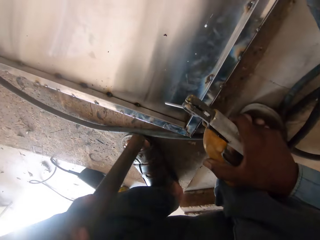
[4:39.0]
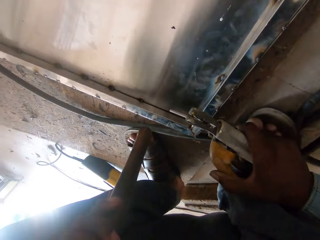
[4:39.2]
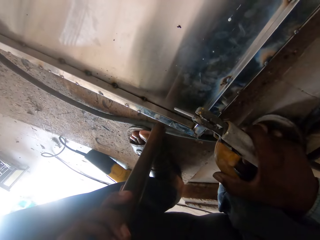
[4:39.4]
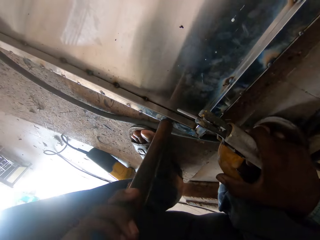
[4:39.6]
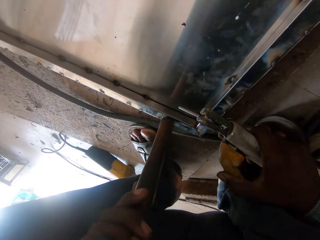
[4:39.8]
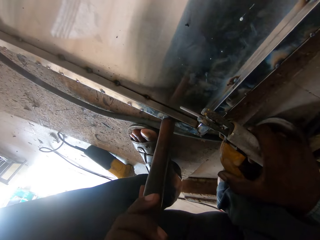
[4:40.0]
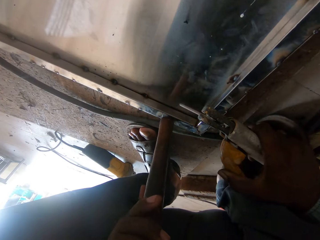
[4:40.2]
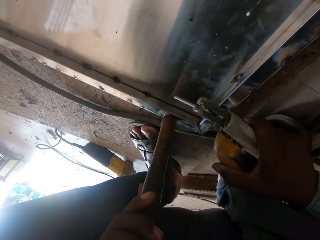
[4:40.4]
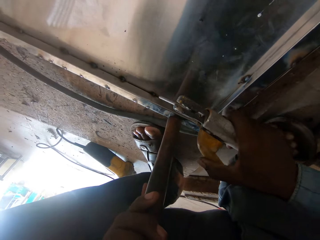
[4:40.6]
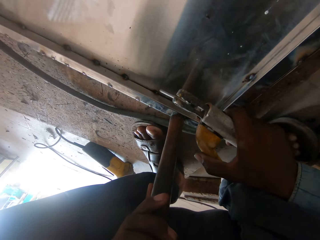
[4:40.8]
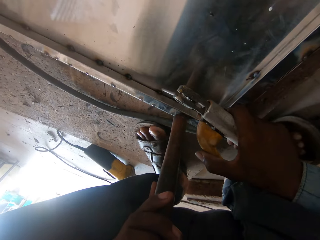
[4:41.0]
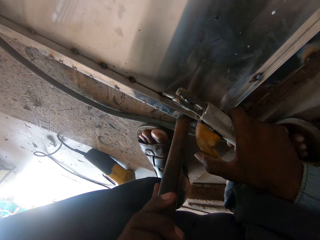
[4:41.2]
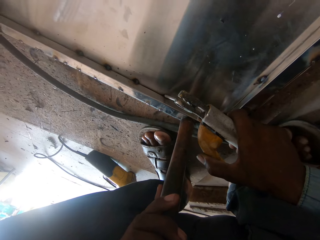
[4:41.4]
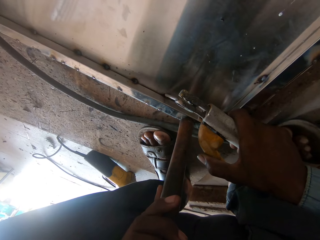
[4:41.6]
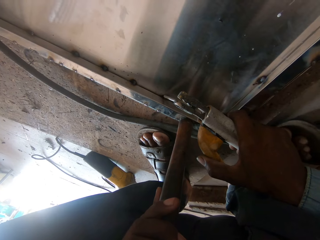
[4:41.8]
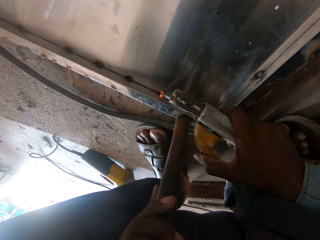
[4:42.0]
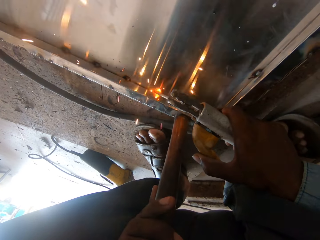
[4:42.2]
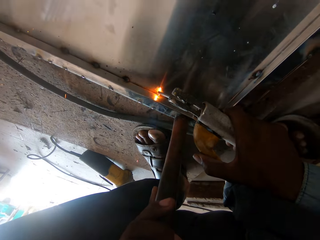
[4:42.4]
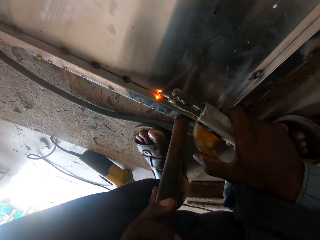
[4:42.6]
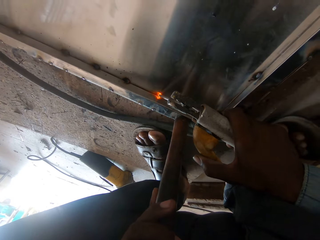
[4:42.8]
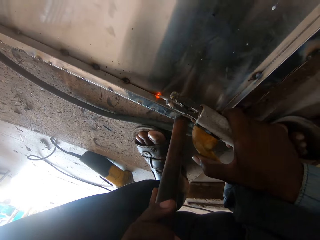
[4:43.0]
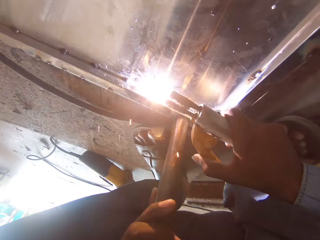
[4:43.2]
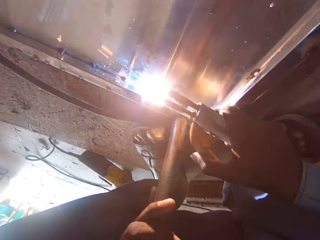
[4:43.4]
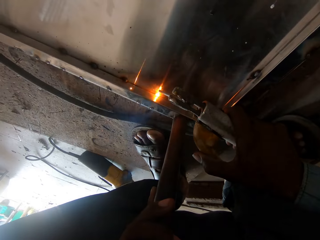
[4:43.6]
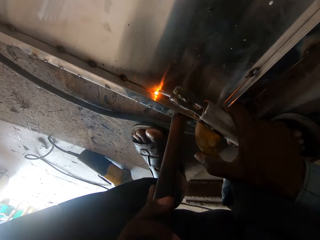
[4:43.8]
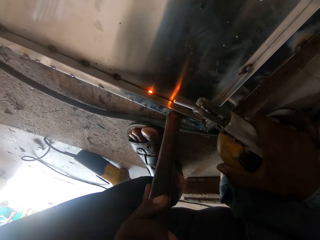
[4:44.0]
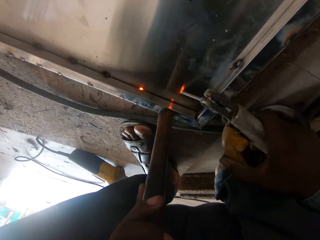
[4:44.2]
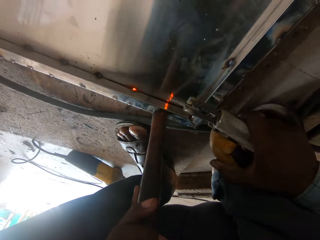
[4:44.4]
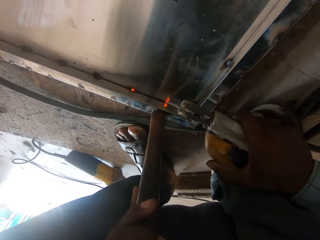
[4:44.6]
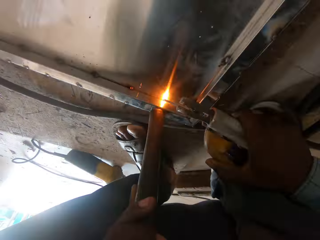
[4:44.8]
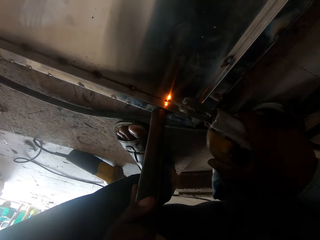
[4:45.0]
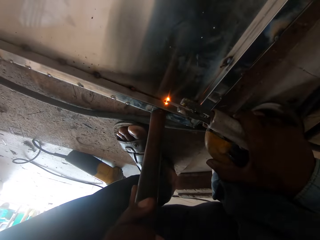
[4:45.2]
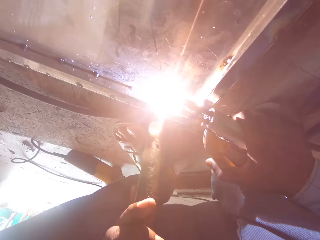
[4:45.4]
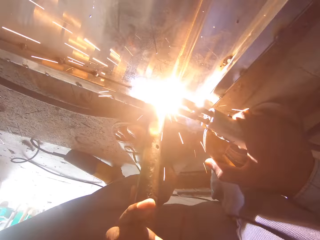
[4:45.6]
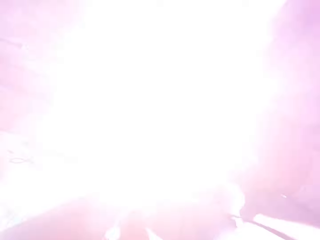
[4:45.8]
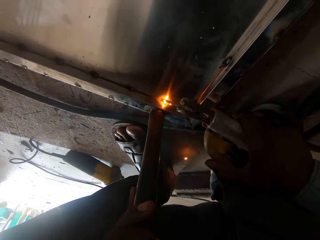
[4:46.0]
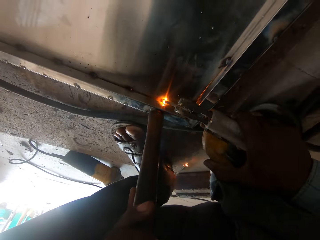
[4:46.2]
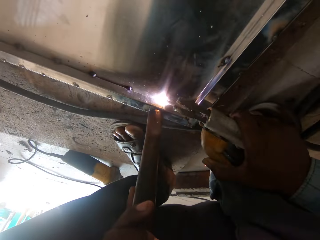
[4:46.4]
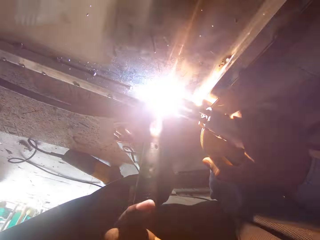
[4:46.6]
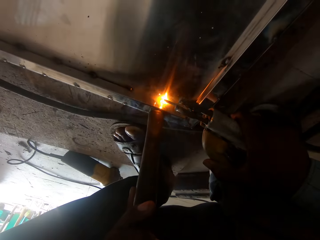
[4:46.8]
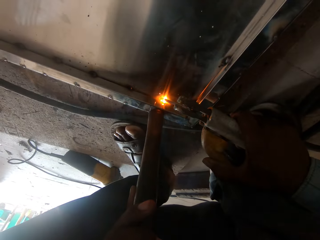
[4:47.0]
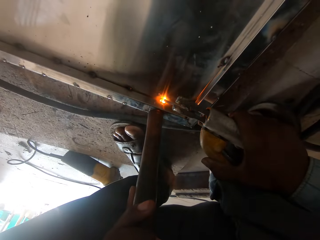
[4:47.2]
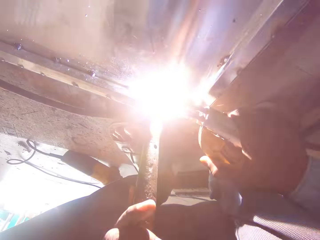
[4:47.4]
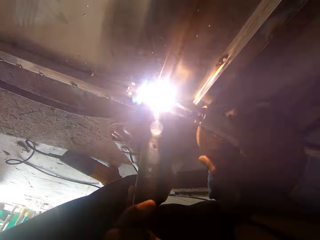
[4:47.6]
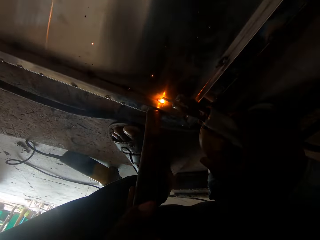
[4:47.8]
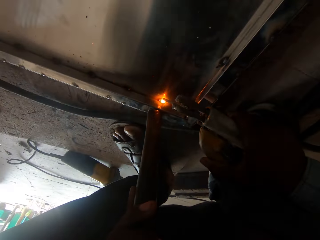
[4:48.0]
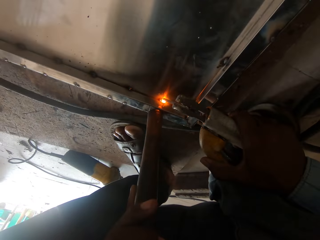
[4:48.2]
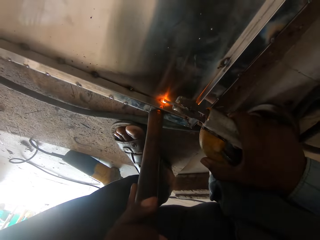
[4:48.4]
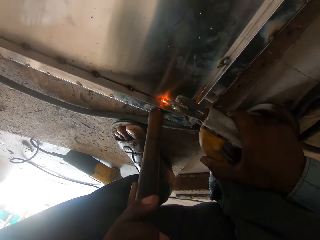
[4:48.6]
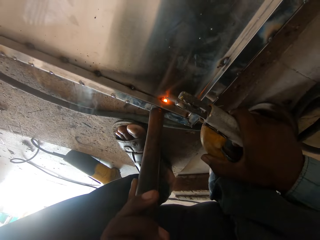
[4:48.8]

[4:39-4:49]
The camera wearer holds the metal with the hammer. They weld a metal sheet.

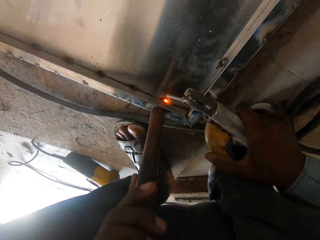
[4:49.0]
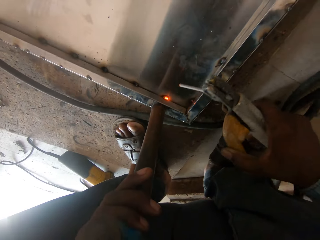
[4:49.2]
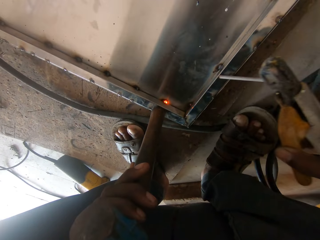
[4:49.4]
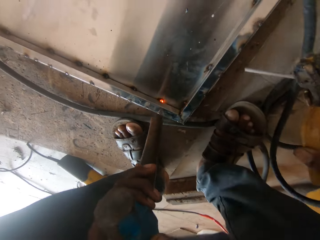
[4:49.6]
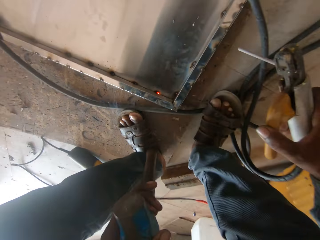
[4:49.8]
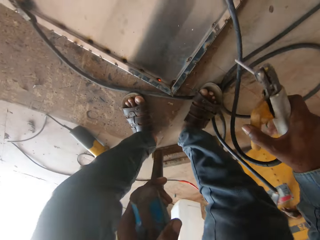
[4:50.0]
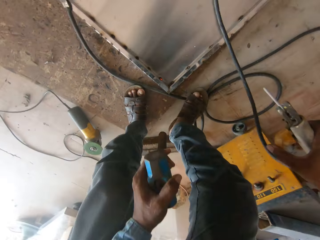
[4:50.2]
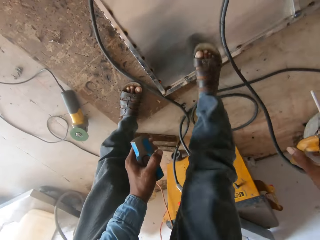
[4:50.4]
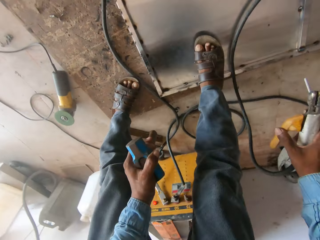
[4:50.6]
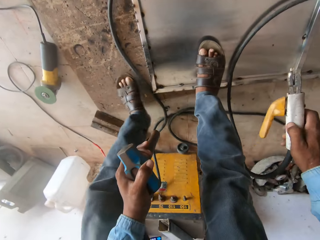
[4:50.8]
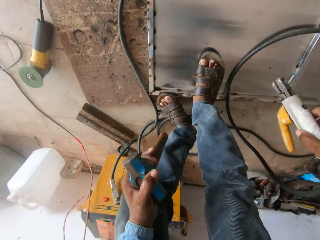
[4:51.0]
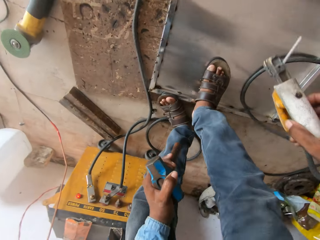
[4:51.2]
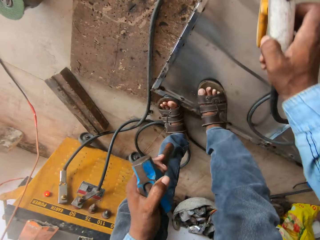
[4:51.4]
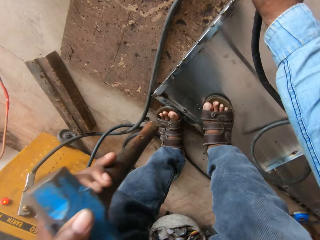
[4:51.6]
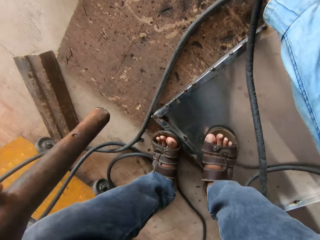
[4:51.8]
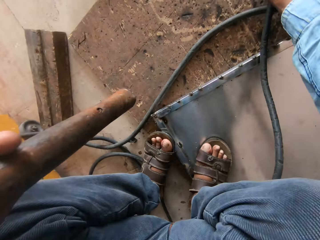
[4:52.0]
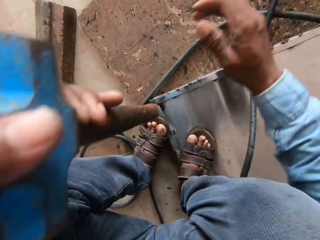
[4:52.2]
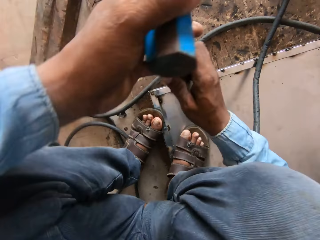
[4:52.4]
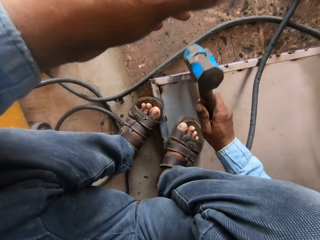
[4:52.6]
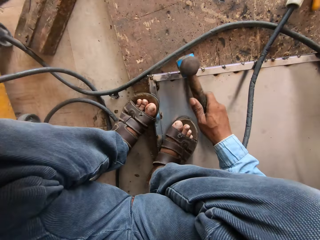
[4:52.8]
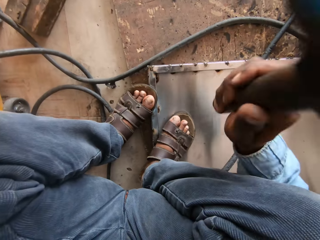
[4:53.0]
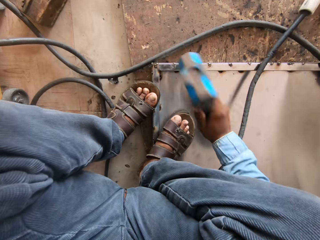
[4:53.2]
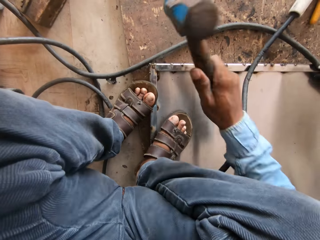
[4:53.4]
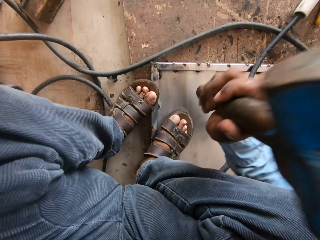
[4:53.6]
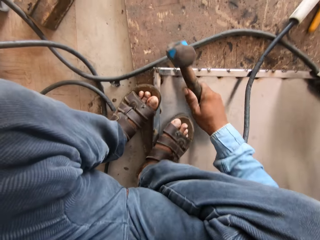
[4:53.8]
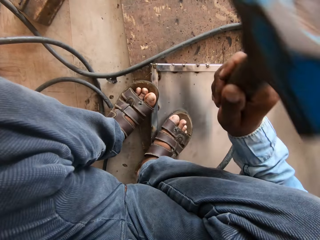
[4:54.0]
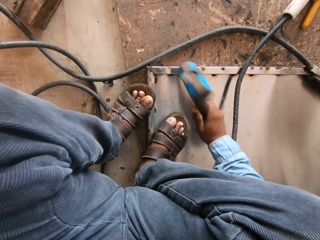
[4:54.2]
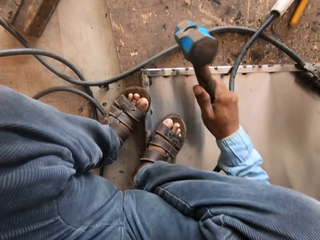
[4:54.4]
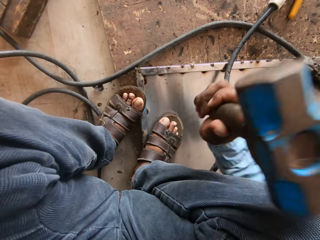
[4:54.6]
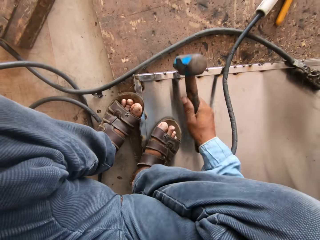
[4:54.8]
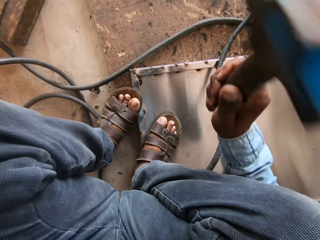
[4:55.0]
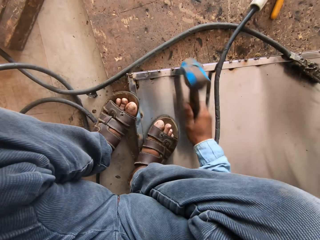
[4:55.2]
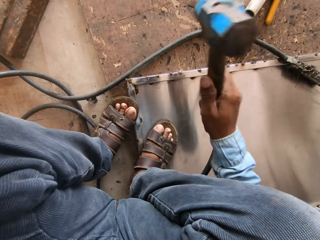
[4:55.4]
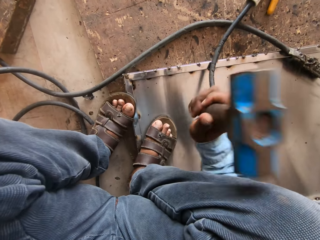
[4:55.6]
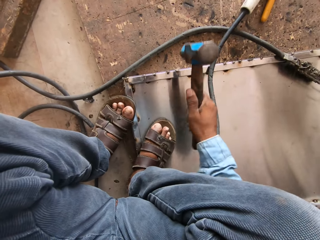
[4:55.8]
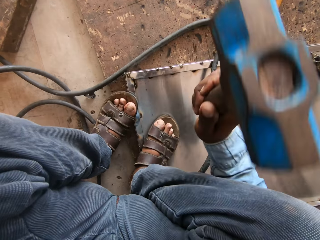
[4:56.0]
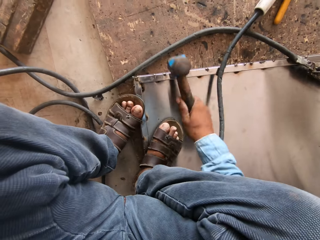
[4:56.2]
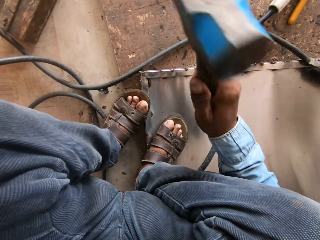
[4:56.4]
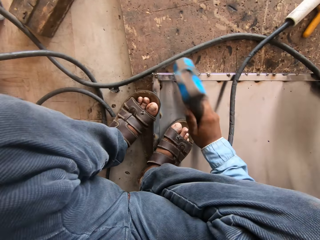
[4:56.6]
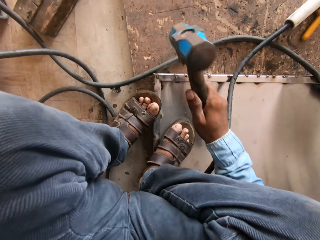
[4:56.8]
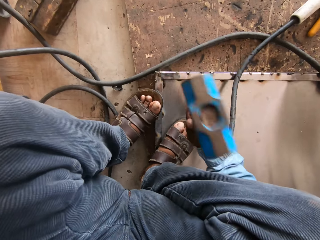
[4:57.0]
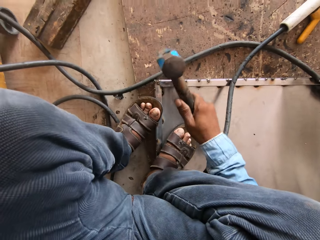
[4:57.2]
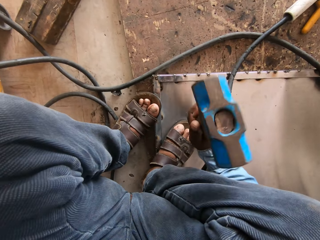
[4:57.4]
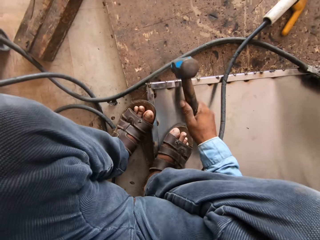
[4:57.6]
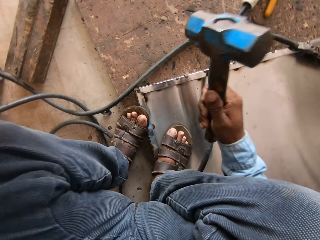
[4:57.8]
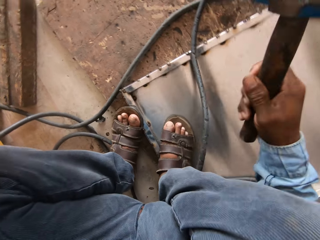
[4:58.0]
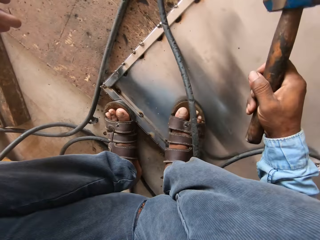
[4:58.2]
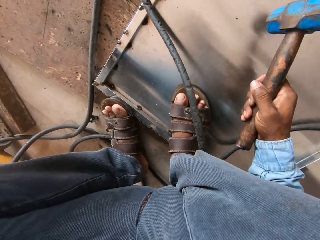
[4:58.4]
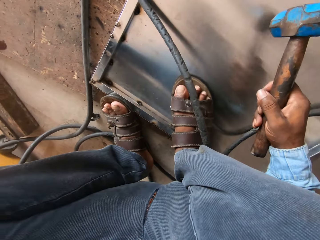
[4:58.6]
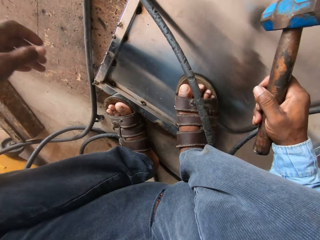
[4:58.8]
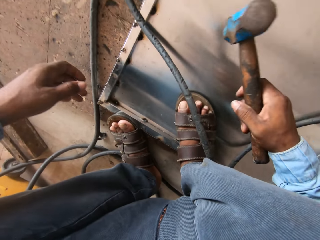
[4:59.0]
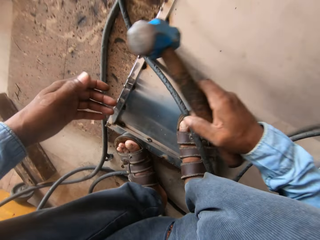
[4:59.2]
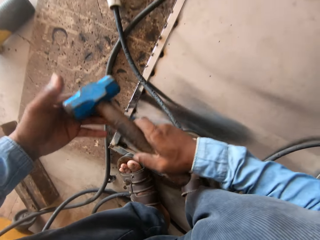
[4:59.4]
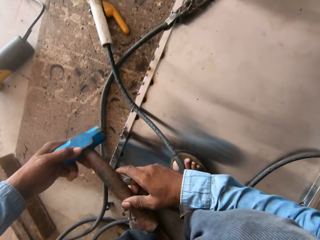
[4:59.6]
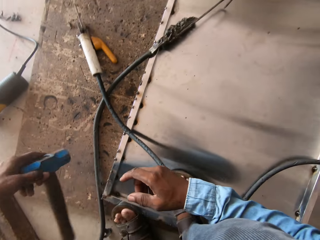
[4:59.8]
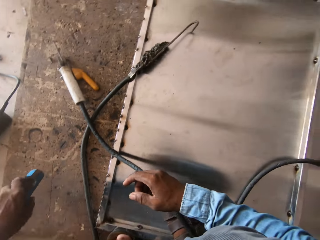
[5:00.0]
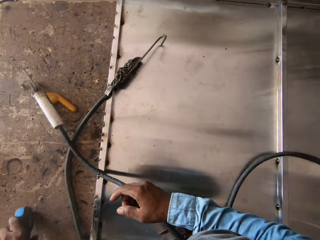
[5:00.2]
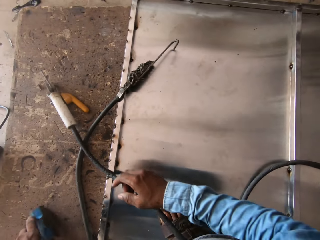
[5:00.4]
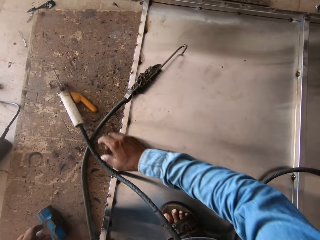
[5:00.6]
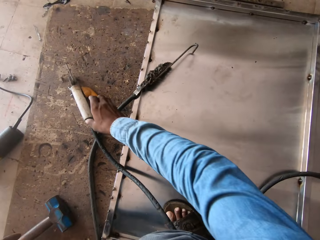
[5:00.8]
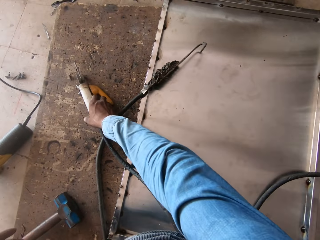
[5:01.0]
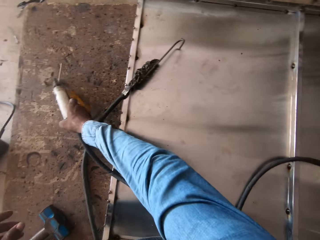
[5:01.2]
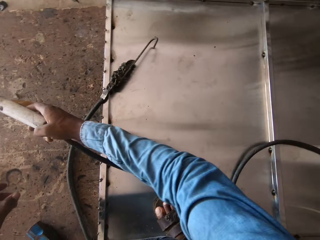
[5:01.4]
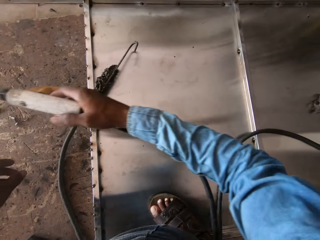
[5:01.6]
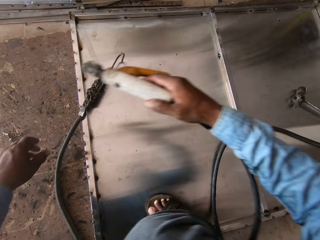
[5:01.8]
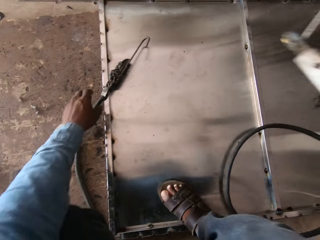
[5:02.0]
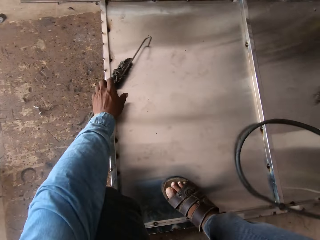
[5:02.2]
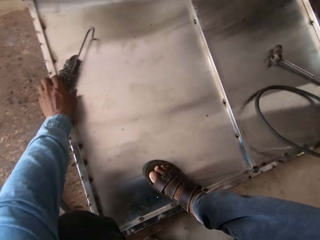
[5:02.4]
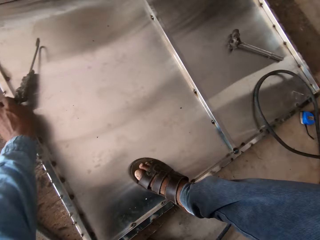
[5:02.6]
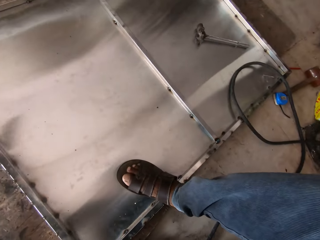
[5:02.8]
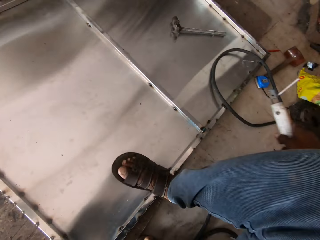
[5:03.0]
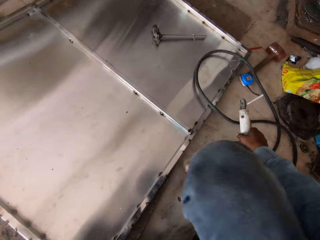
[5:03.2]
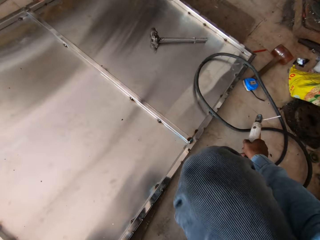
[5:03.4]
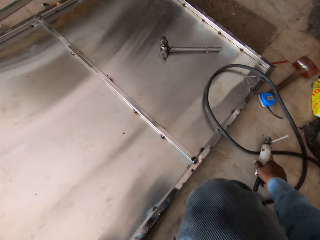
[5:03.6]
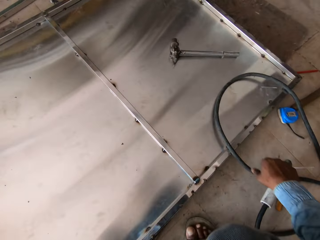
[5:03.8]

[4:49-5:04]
The camera wearer steps on the metal rack. They hold the hammer with both hands. They hammer the sheet. They hold the hammer with the right hand. They hammer on the metal. They hold the hammer with the left hand. They put the hammer on the floor. They hold the electrode holder with the right hand.
